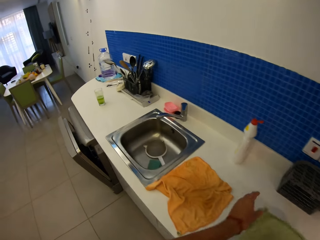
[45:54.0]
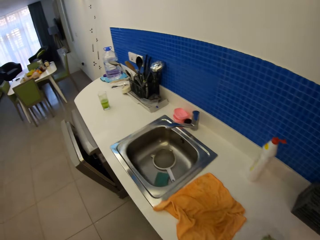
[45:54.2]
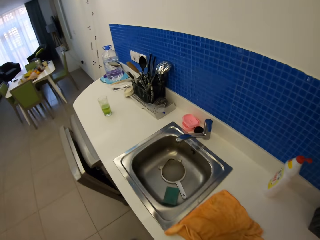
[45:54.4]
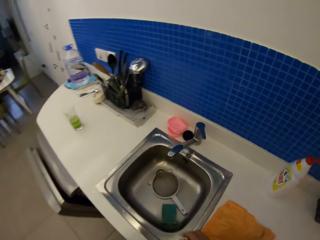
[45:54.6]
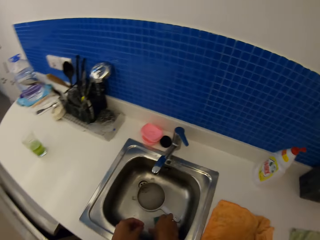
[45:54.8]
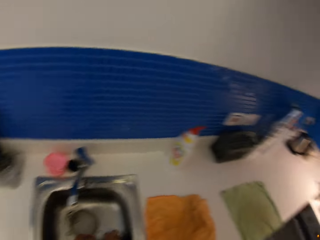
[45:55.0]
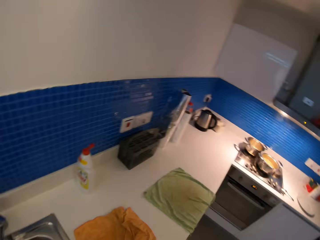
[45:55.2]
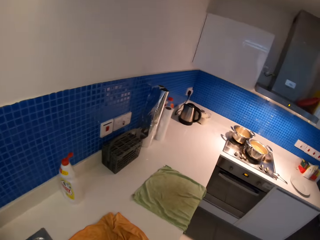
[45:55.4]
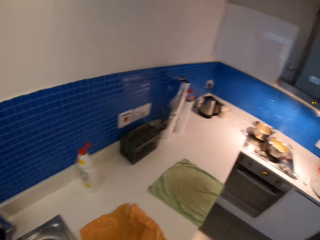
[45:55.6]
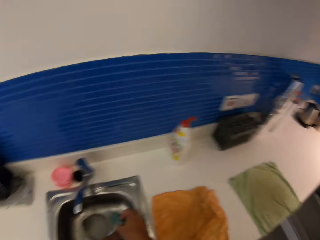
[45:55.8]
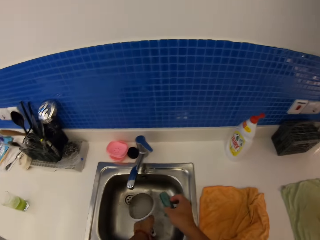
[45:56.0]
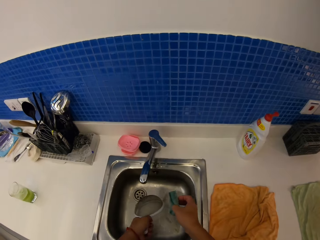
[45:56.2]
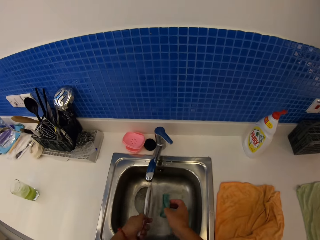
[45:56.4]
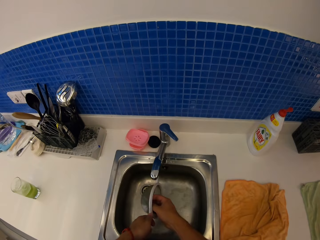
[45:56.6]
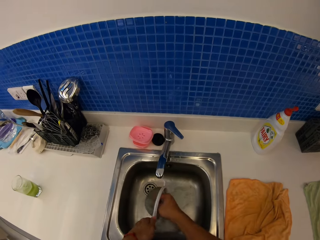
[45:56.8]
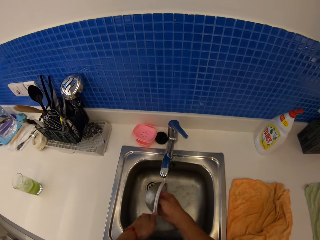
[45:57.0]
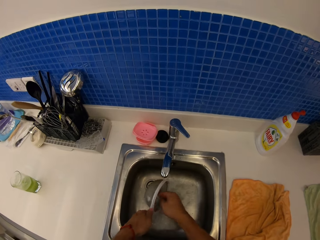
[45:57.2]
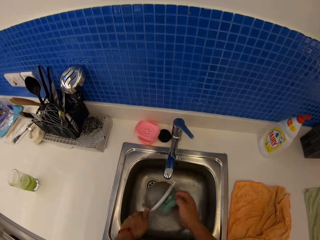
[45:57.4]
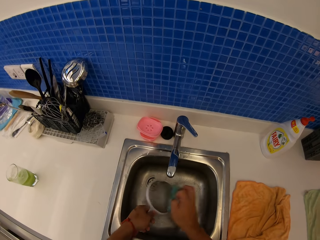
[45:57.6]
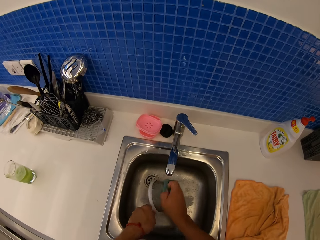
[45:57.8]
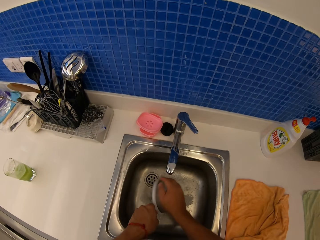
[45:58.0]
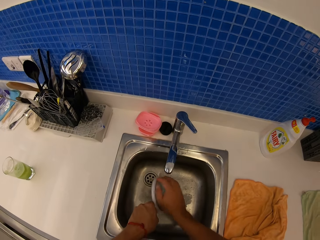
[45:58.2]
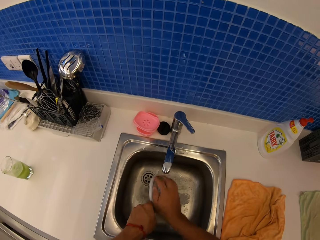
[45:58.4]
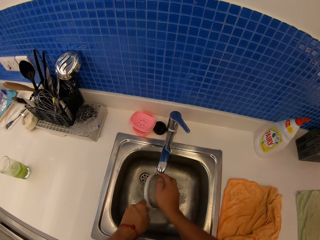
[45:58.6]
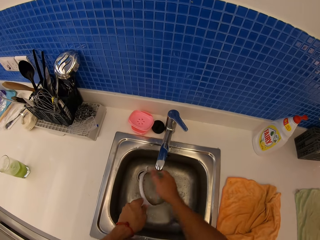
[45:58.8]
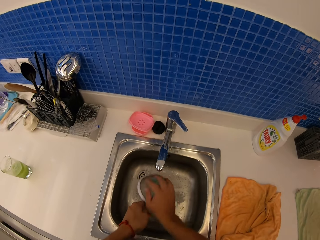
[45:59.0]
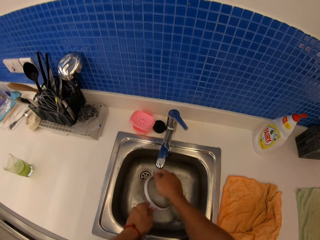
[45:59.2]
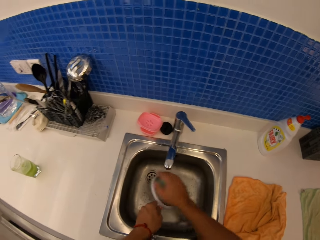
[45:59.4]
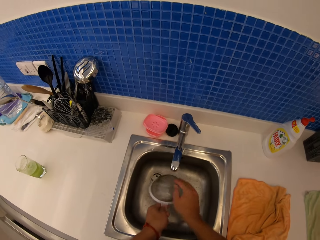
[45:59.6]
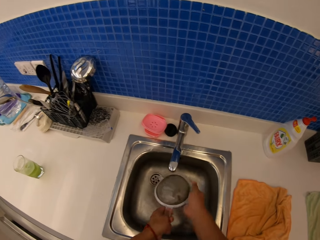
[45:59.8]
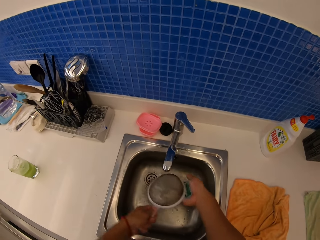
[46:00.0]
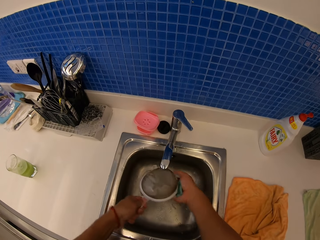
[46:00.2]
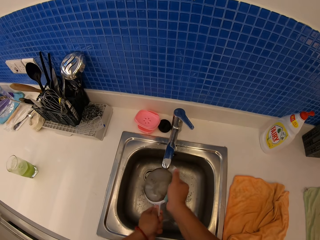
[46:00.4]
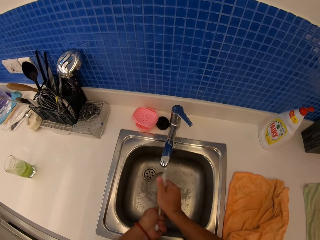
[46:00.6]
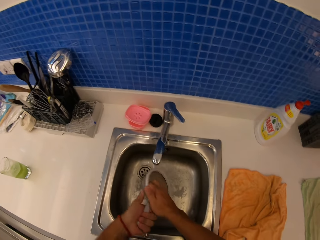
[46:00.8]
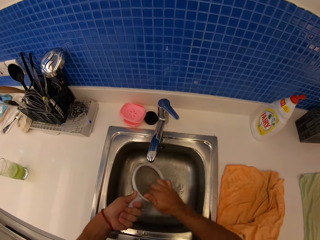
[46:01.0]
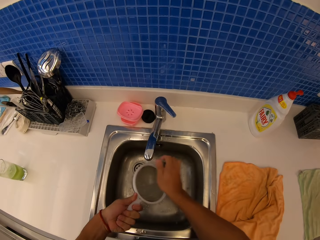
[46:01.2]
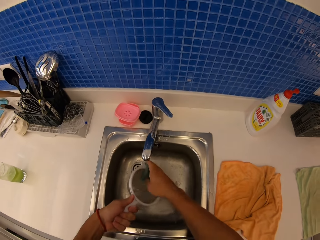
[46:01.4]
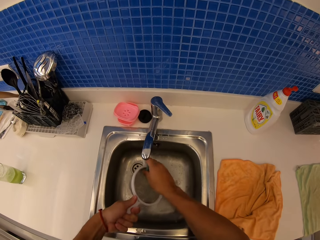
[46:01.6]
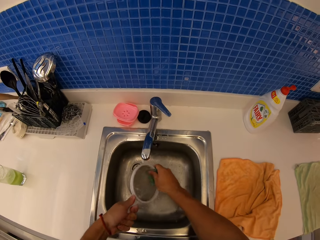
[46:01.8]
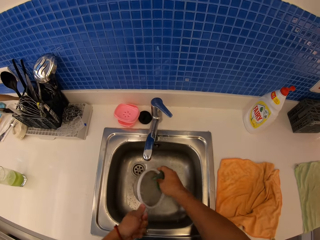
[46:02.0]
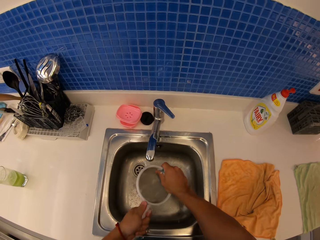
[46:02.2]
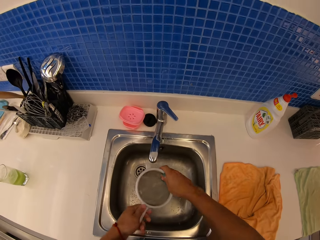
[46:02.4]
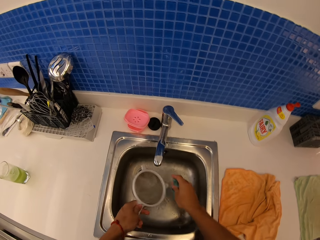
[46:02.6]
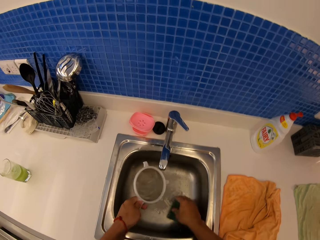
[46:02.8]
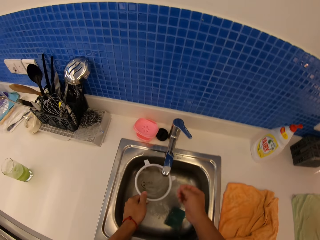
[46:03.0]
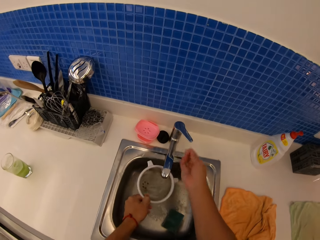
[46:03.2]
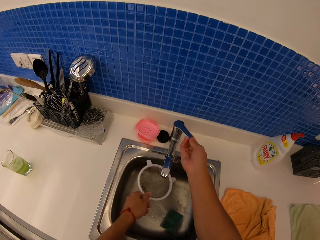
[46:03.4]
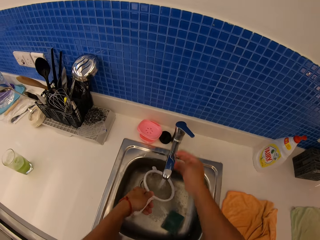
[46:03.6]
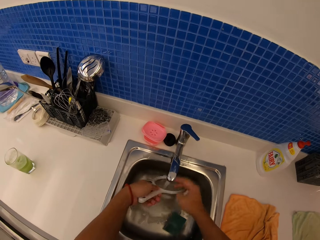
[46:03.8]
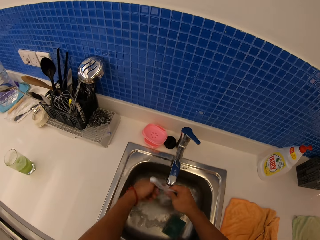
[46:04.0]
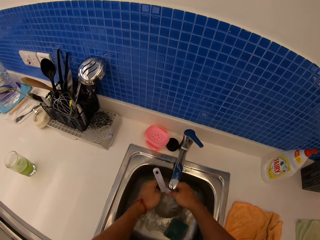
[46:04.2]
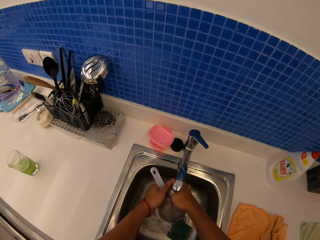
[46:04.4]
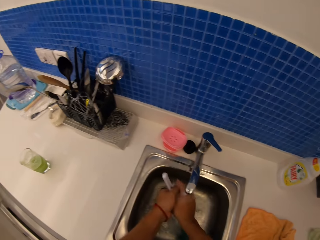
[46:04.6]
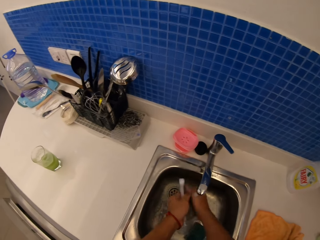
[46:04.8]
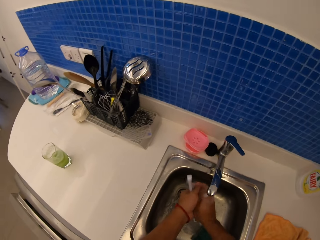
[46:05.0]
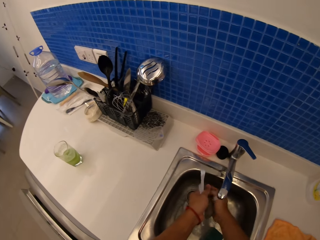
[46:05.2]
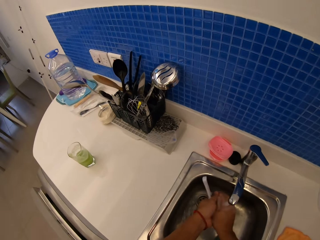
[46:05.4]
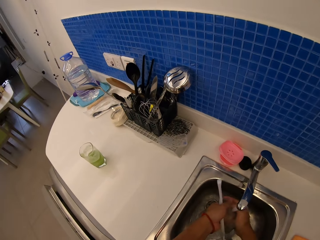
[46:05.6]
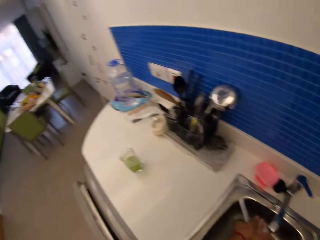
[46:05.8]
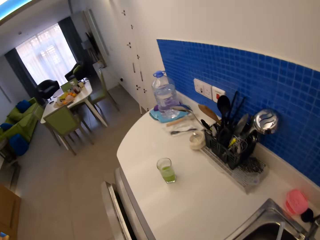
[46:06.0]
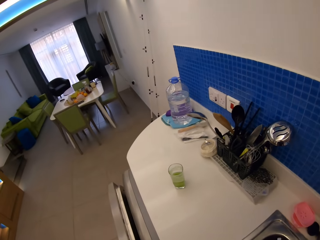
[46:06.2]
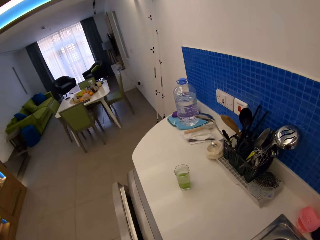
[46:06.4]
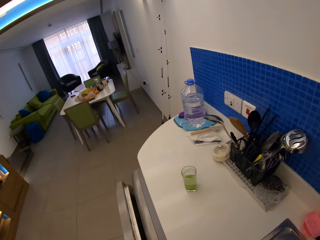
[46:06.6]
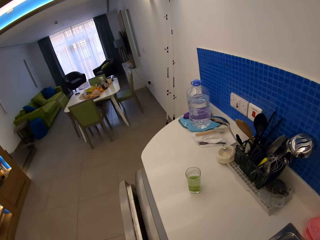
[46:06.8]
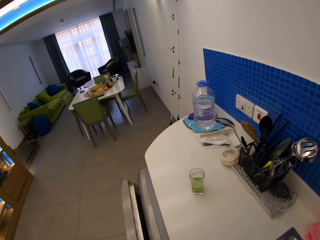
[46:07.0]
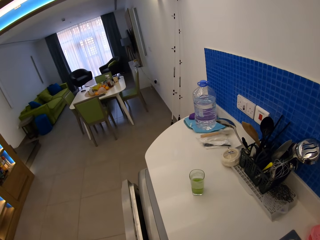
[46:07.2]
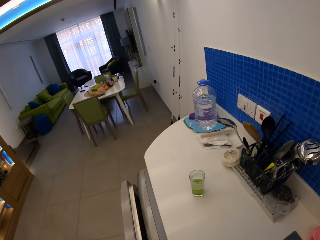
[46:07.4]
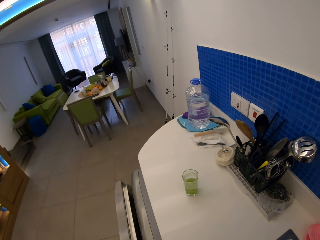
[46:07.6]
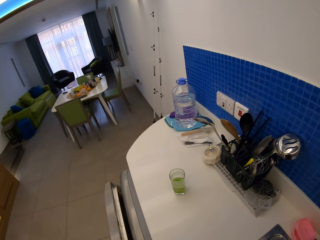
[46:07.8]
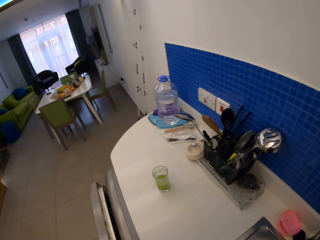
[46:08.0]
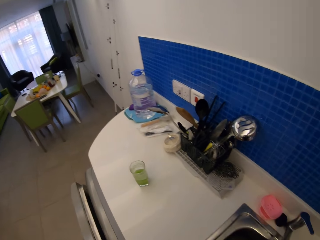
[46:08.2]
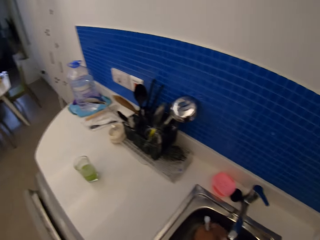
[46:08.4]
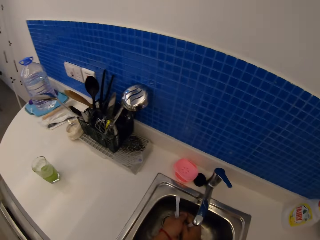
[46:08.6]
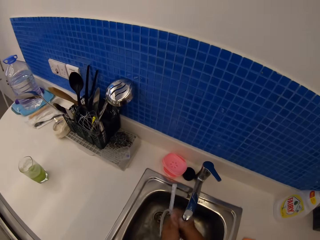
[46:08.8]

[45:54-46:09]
The camera wearer scrubs a sieve with a scrubber in the sink. They put the scrubber in the sink, open a tap, and rinse the sieve.

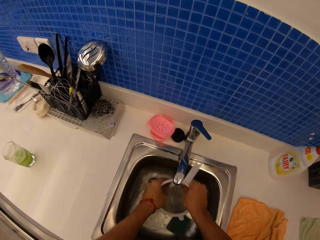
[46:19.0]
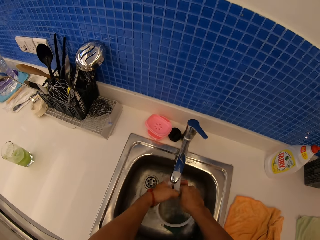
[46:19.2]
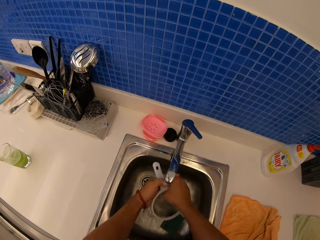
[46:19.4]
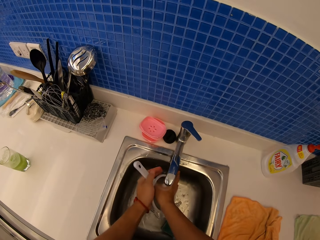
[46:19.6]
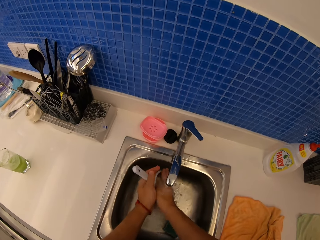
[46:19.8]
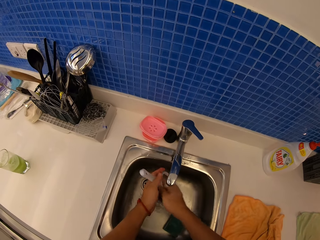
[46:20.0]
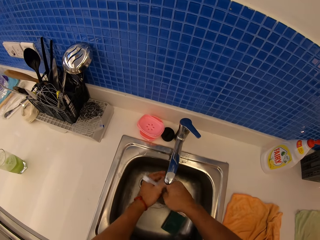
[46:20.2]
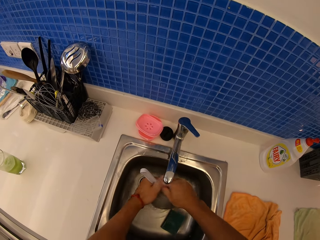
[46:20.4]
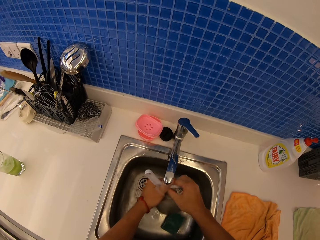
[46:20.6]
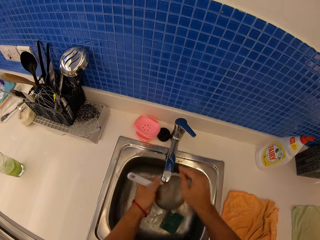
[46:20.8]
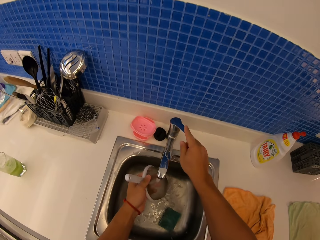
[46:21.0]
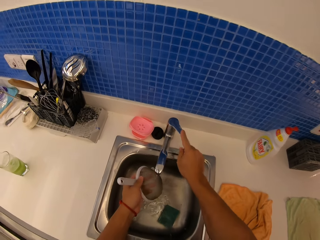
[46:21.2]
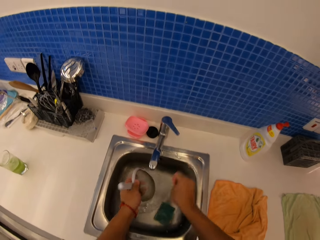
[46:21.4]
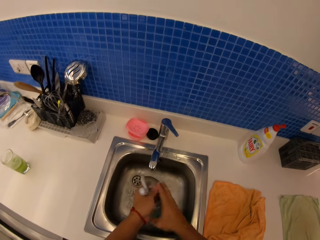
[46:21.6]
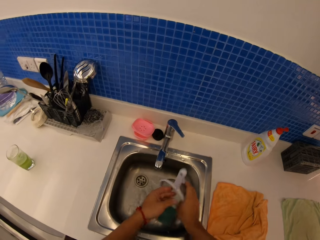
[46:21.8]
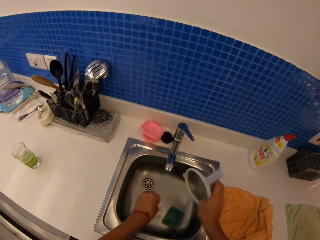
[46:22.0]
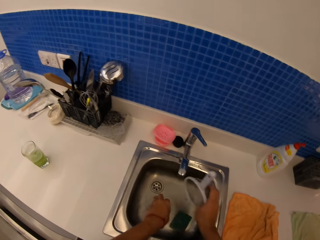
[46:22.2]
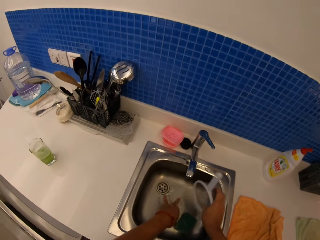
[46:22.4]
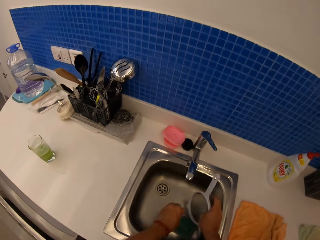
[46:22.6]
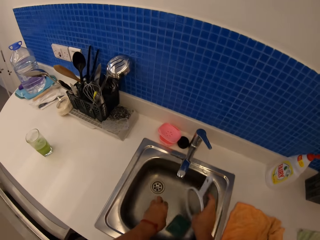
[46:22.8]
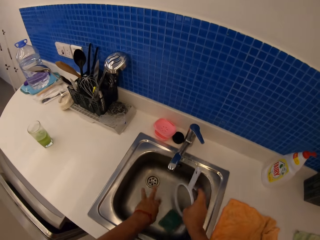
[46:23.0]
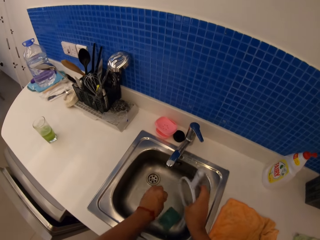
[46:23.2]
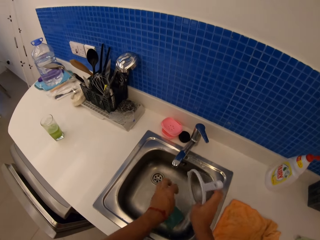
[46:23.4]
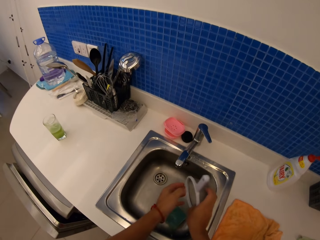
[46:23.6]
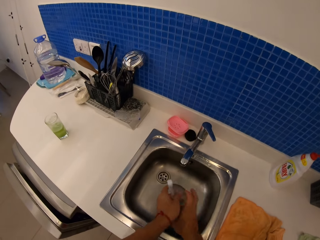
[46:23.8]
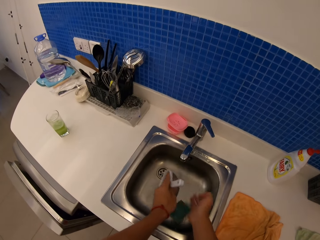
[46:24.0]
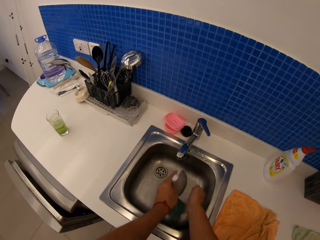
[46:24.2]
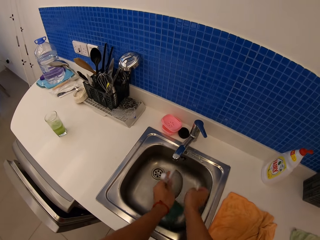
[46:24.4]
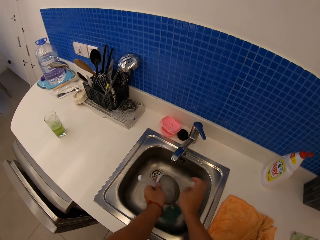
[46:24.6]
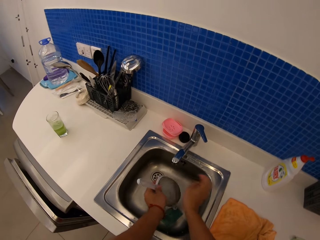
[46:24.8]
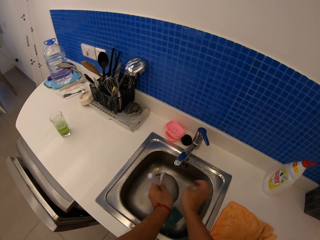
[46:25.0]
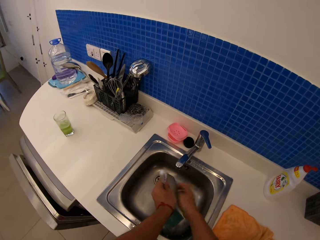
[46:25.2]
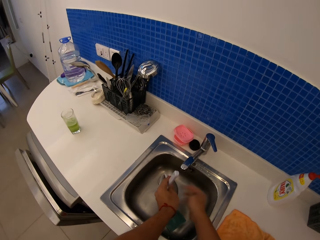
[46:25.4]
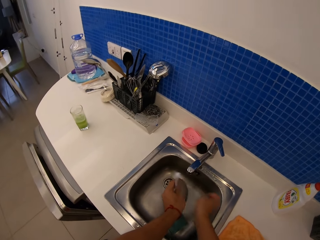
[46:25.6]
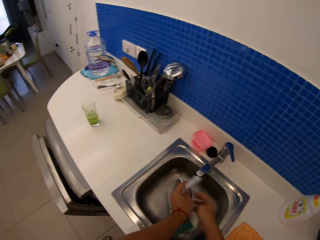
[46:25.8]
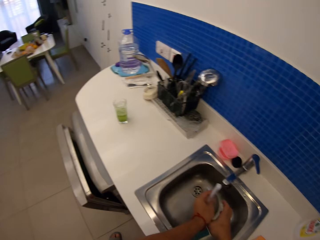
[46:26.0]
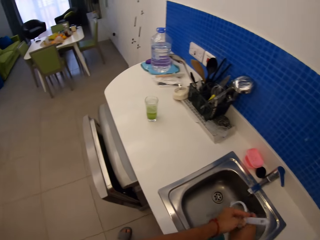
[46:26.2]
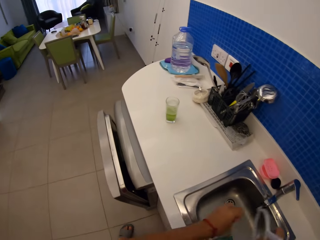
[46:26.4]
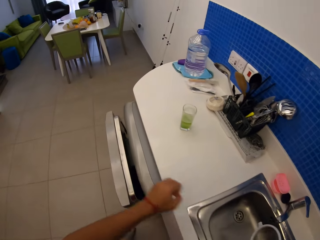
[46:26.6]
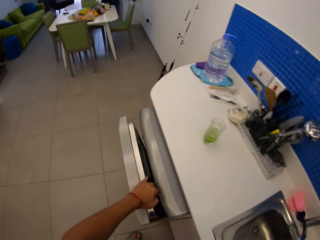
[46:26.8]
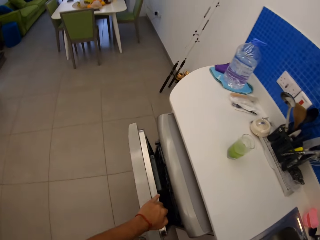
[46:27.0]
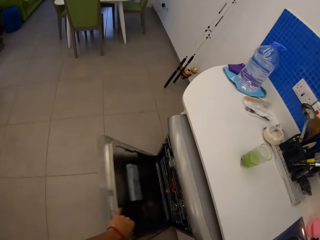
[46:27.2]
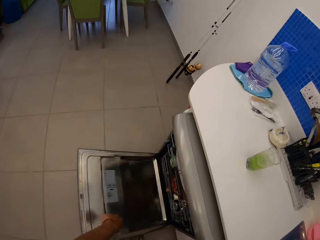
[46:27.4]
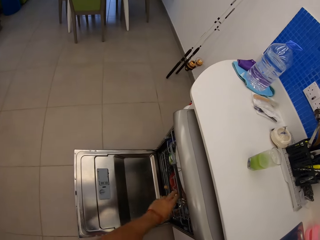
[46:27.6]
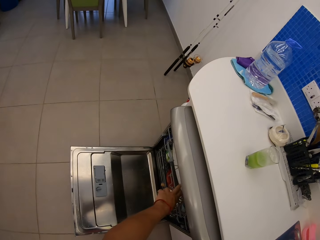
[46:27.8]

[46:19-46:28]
The camera wearer rinses a sieve. They hit the sieve.
